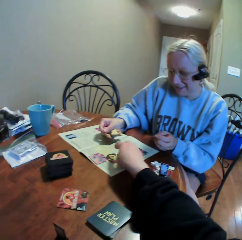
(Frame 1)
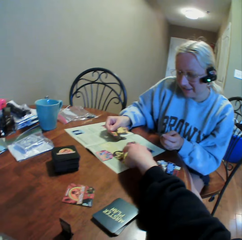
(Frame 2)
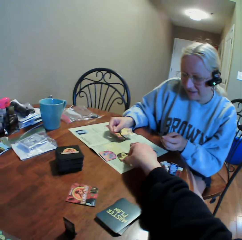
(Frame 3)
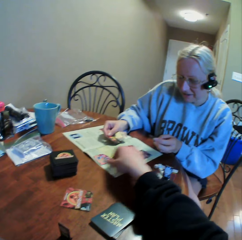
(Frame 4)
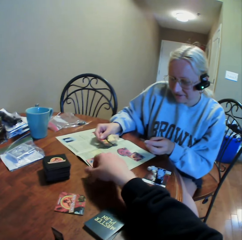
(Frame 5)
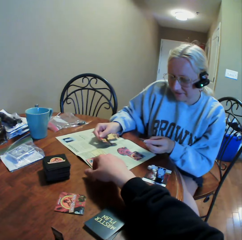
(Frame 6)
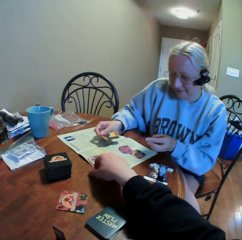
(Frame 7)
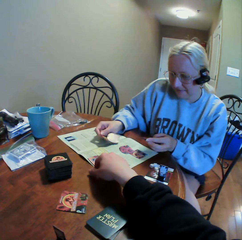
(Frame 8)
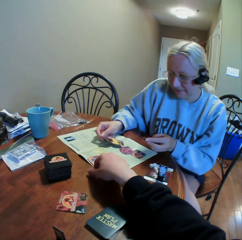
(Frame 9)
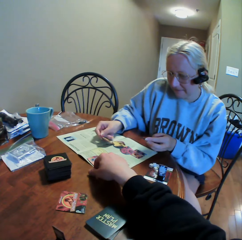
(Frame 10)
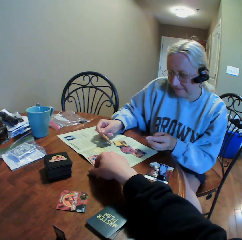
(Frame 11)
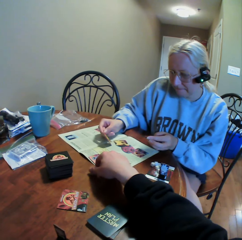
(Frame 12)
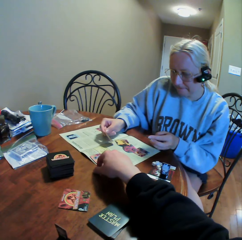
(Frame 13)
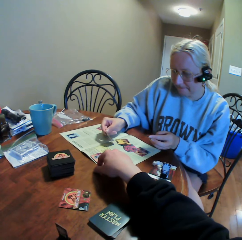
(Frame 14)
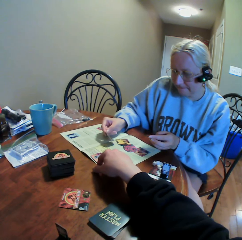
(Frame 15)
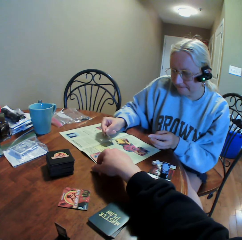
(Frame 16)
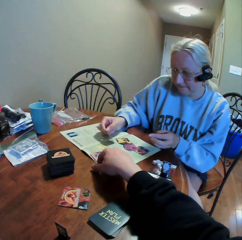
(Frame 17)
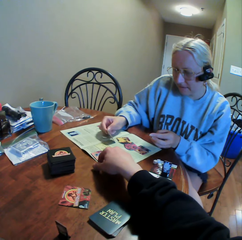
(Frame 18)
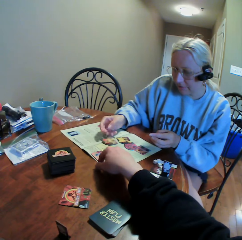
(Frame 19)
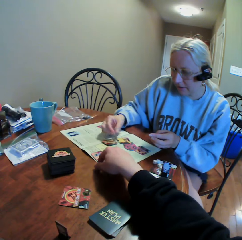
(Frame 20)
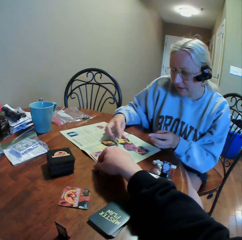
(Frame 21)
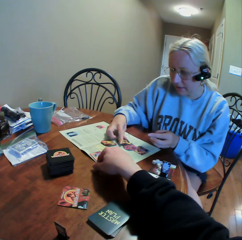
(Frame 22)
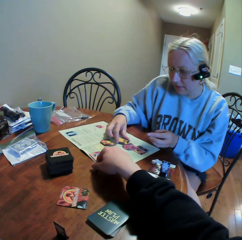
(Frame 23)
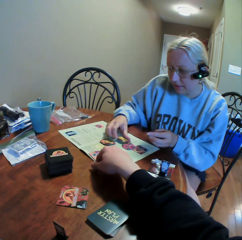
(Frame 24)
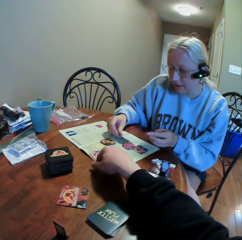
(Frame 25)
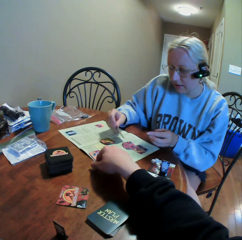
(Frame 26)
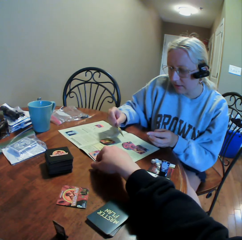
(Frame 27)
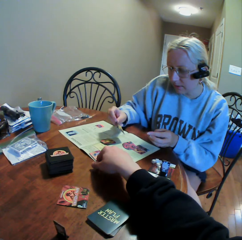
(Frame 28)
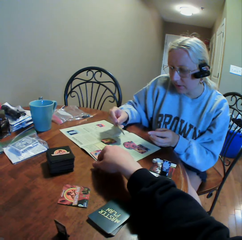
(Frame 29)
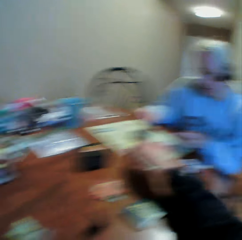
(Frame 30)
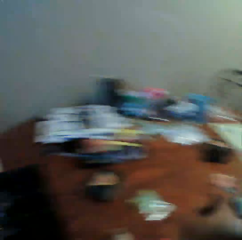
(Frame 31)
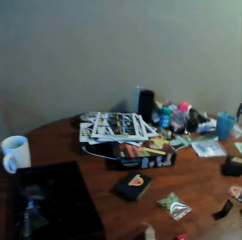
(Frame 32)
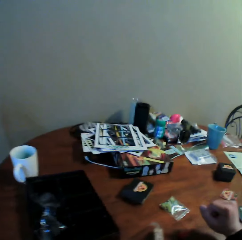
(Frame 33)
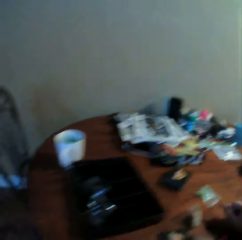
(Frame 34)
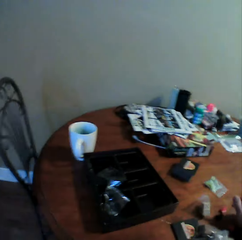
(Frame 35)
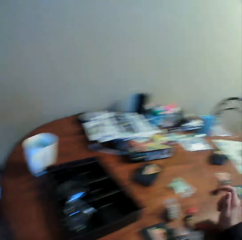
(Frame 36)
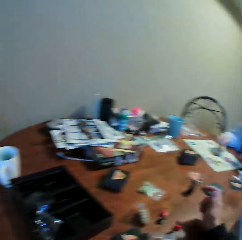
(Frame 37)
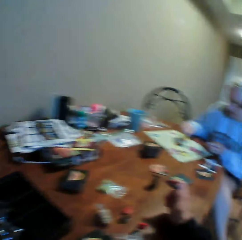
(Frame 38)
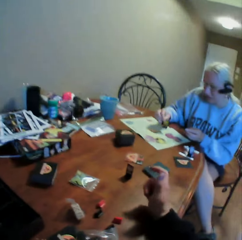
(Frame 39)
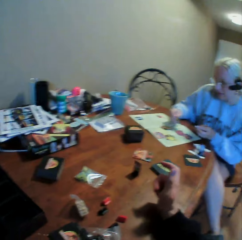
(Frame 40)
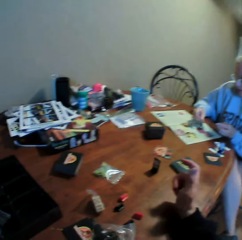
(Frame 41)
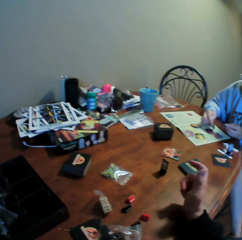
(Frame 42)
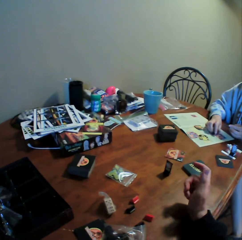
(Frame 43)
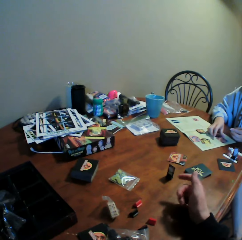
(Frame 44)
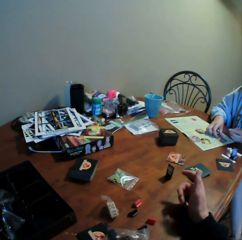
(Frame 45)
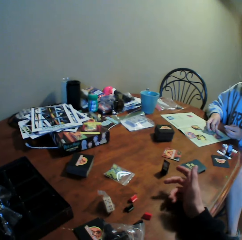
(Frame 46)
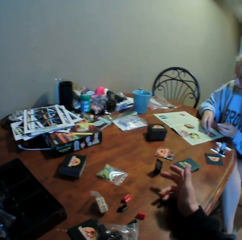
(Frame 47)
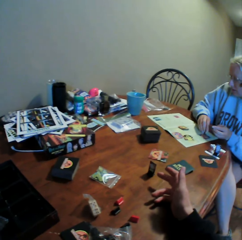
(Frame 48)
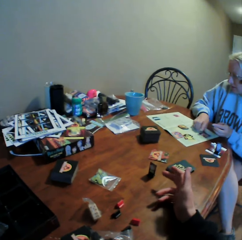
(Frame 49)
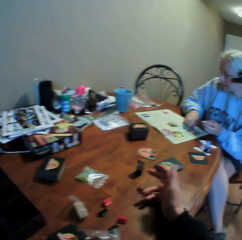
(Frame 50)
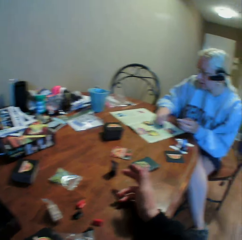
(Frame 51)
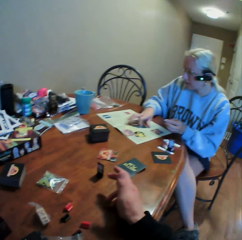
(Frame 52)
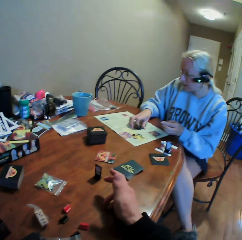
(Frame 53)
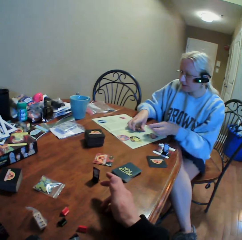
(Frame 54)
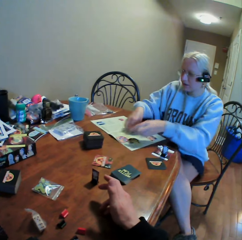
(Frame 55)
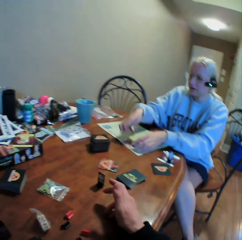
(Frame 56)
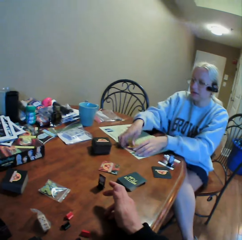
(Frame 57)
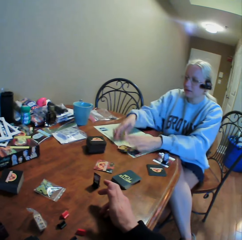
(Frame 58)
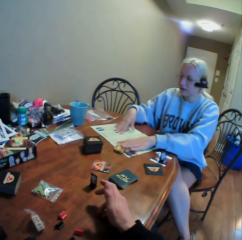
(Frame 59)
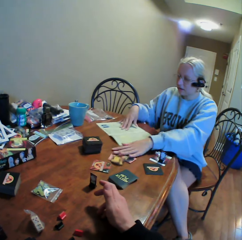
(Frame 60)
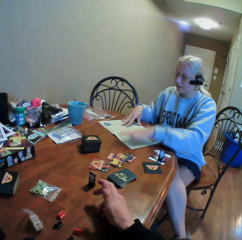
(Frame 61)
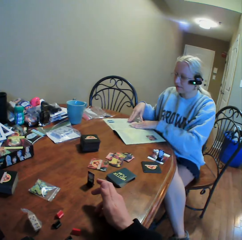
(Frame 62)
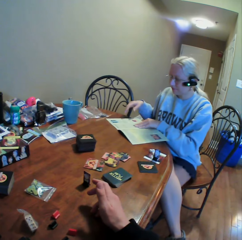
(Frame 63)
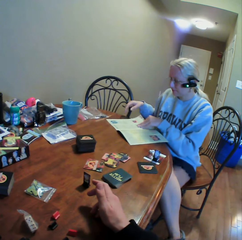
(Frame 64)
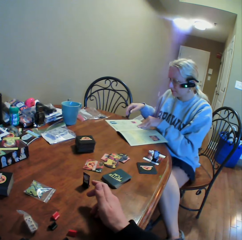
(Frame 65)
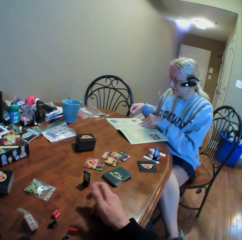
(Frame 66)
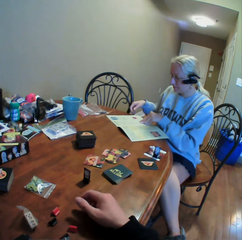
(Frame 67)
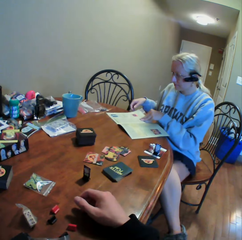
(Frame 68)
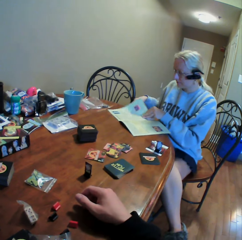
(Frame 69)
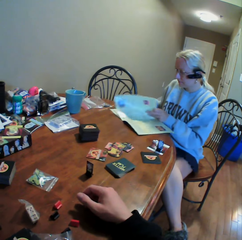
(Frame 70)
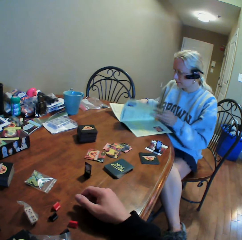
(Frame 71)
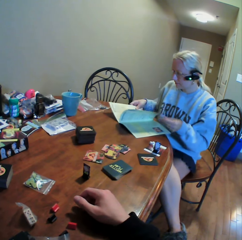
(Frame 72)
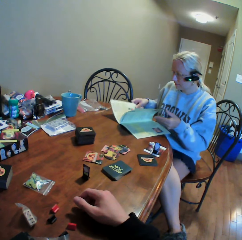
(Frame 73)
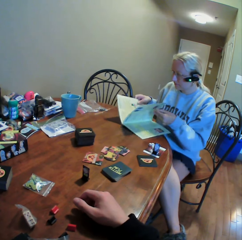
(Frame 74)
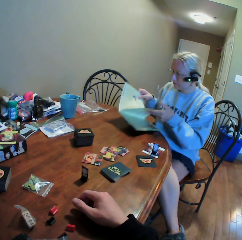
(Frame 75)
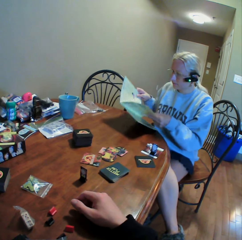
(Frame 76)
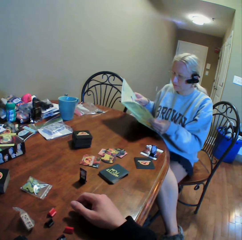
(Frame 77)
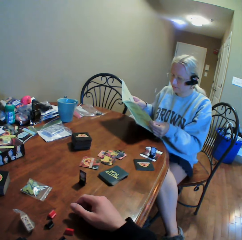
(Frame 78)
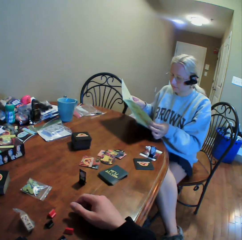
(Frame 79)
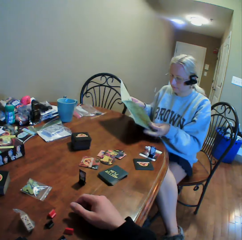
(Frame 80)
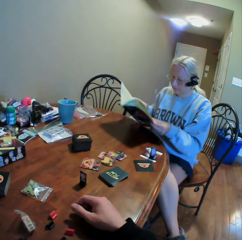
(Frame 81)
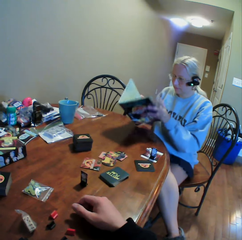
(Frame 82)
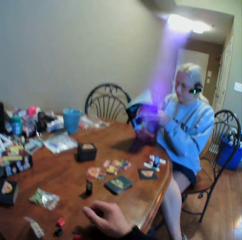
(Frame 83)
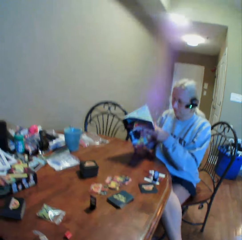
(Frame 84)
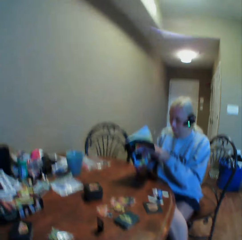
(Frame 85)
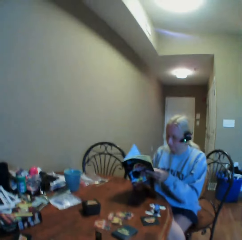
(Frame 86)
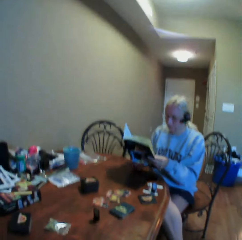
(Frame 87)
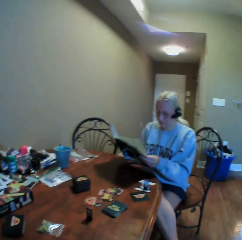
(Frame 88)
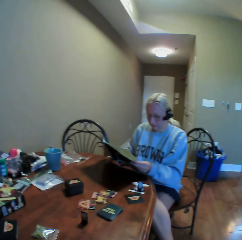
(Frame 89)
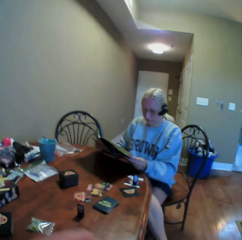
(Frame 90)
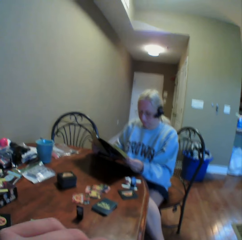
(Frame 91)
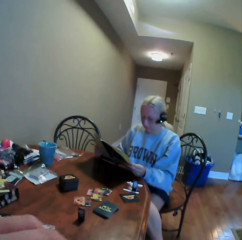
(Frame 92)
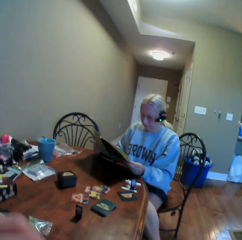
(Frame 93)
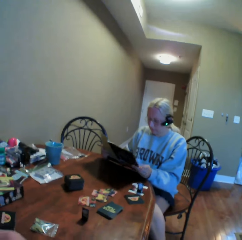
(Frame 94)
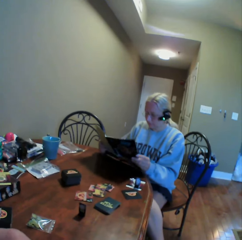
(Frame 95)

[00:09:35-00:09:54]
The camera wearer touches the cards on the manual book. They stare at a woman. The woman stares at the card in her hand. The camera wearer looks around the table. They move the cards on the table. They stare at the woman. The woman turns pages and opens the manual book.

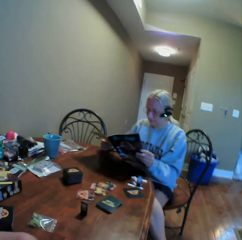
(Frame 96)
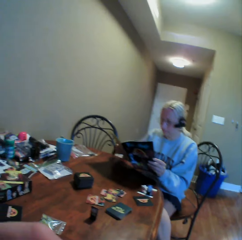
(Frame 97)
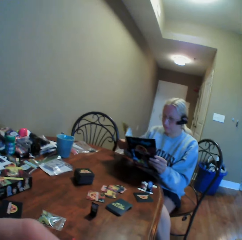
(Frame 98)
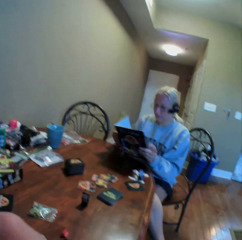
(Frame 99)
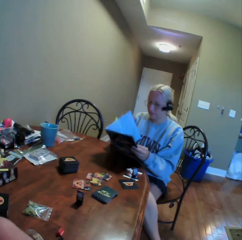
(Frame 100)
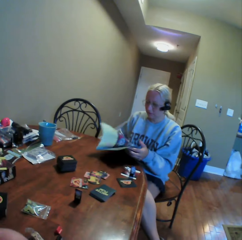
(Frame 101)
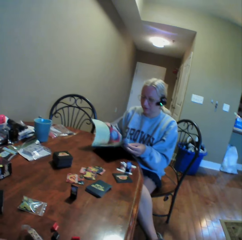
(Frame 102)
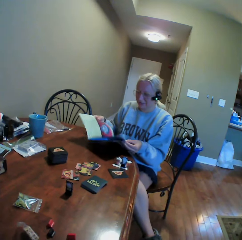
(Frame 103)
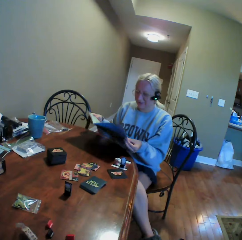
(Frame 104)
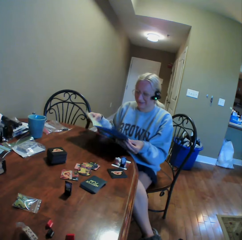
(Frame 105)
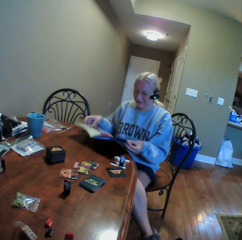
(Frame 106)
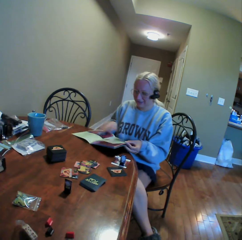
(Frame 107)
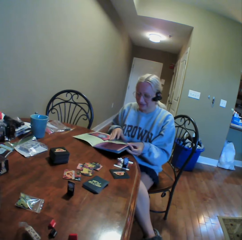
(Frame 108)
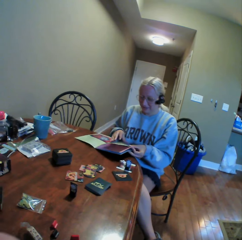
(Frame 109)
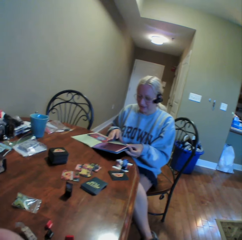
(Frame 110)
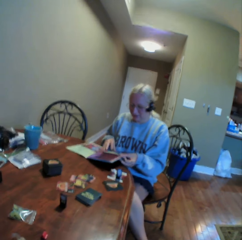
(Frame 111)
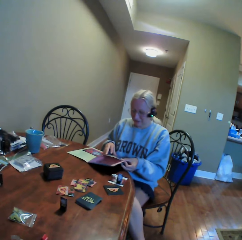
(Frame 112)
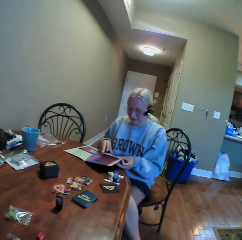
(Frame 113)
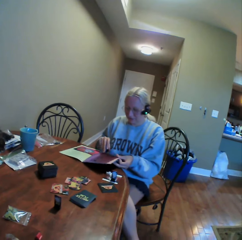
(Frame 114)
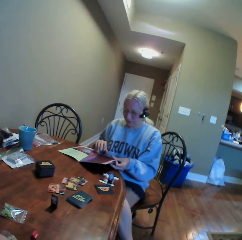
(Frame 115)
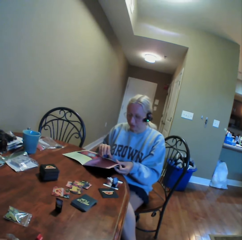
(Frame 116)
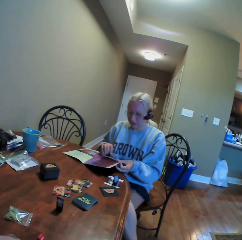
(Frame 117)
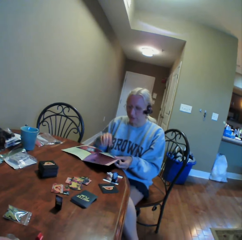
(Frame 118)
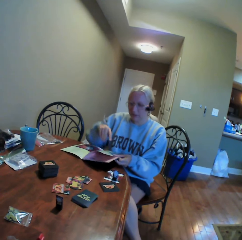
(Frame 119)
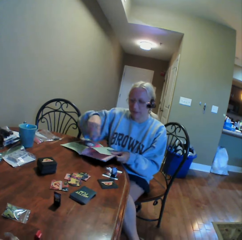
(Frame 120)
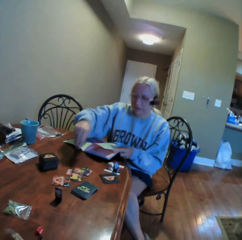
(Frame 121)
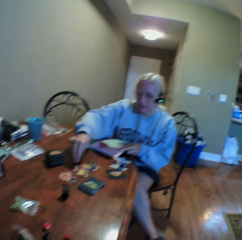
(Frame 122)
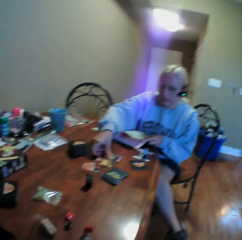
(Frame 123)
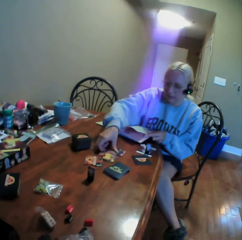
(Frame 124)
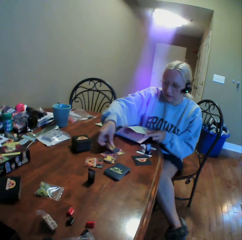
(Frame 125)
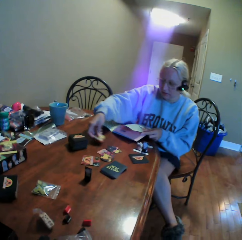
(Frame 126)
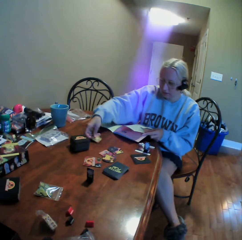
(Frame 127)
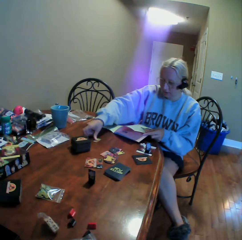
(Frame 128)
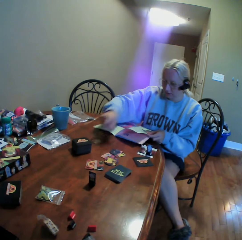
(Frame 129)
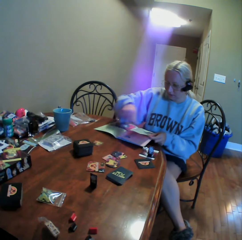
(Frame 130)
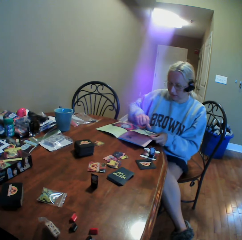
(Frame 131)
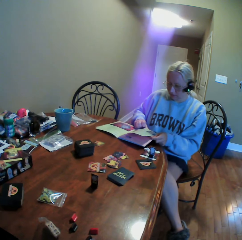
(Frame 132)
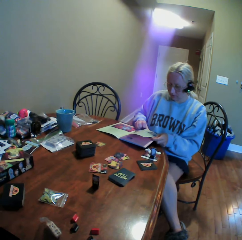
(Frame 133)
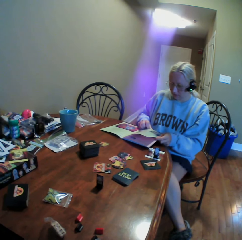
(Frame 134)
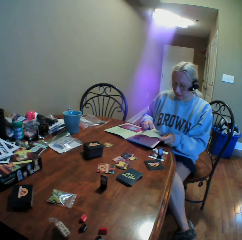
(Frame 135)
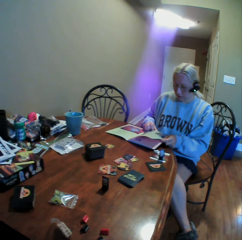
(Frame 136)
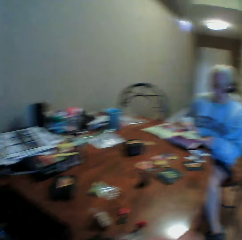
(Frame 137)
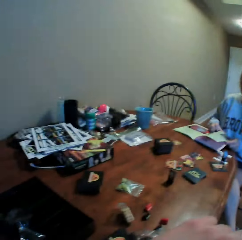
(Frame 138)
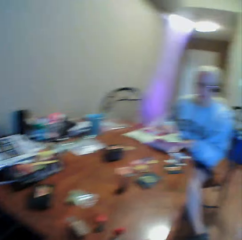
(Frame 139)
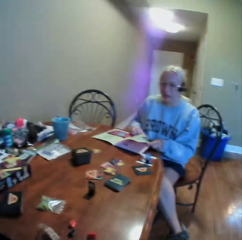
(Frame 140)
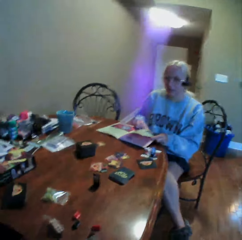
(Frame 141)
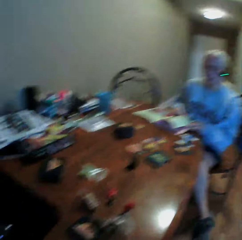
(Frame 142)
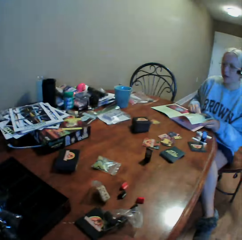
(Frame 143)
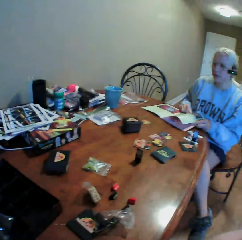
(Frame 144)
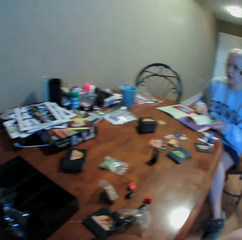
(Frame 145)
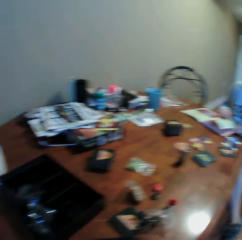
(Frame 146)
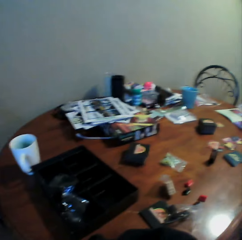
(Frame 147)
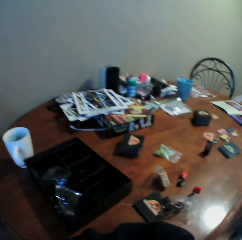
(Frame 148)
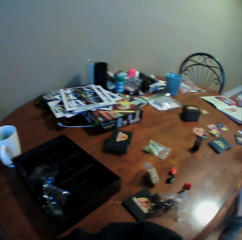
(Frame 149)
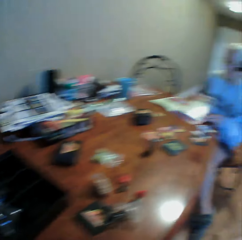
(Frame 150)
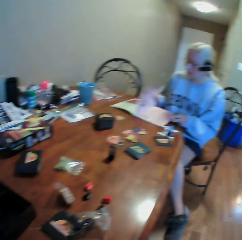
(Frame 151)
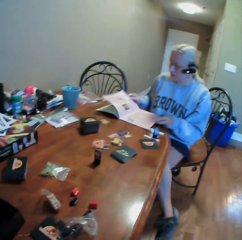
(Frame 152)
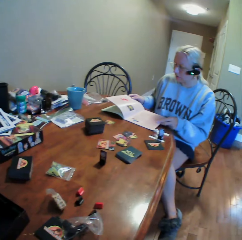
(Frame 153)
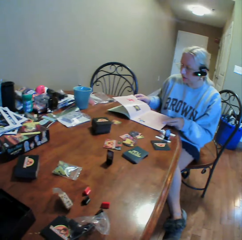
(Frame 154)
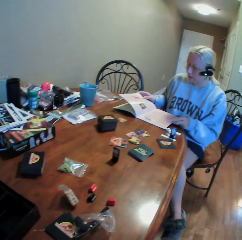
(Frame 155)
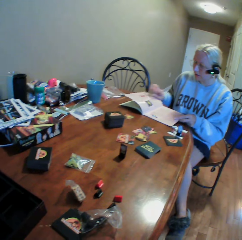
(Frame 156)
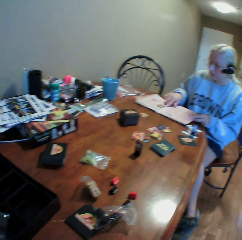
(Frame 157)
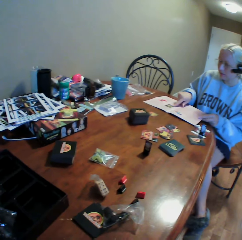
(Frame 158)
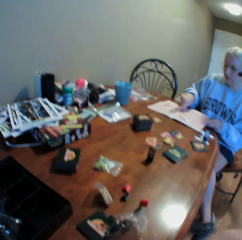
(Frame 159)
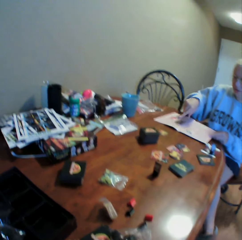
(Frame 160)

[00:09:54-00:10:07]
A woman moves the card on the table and stares at the manual book.
